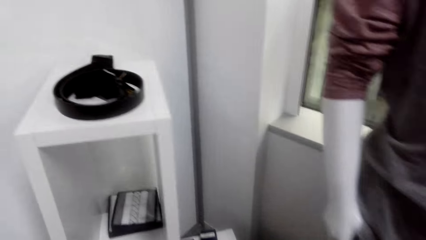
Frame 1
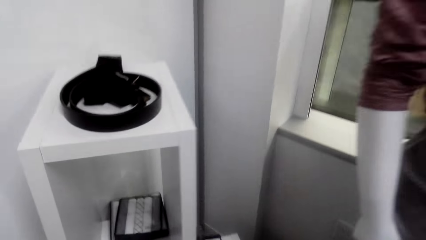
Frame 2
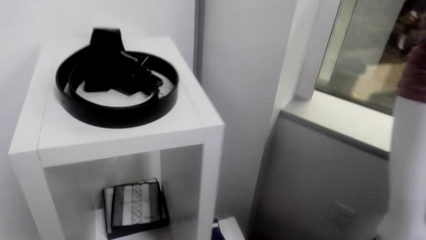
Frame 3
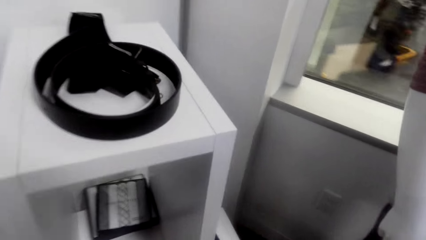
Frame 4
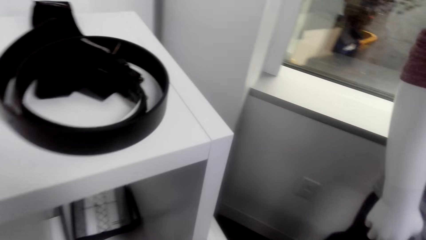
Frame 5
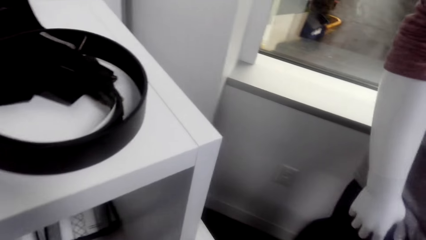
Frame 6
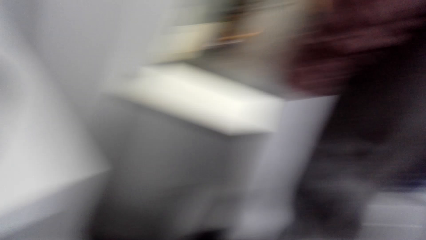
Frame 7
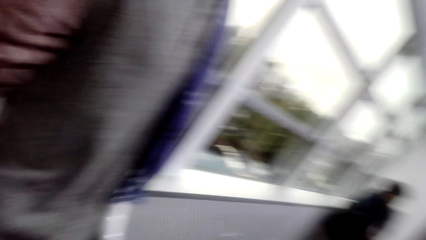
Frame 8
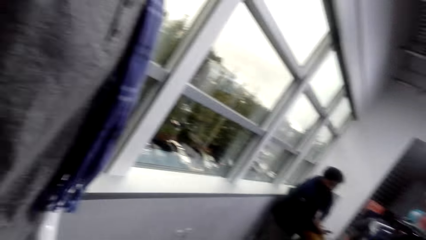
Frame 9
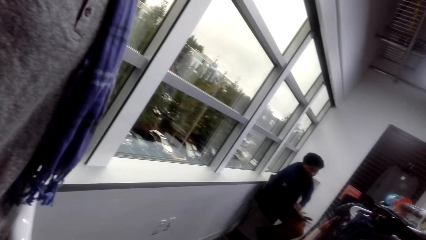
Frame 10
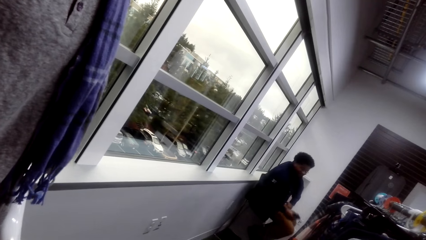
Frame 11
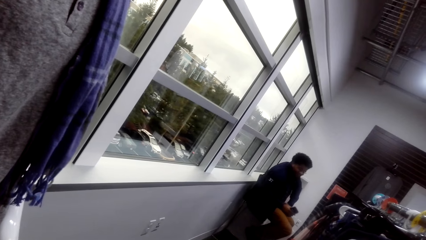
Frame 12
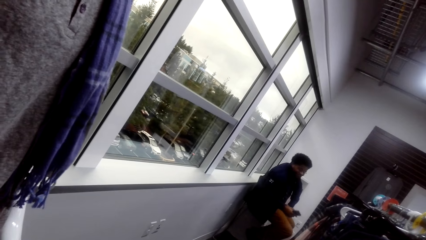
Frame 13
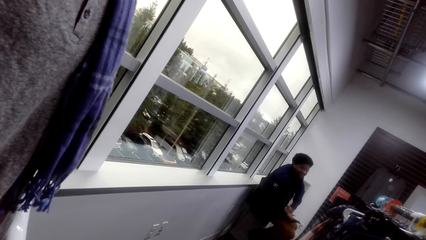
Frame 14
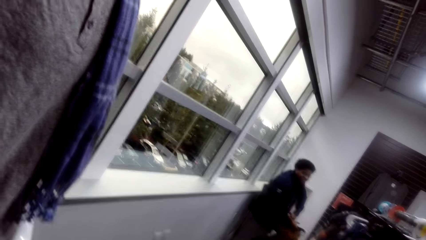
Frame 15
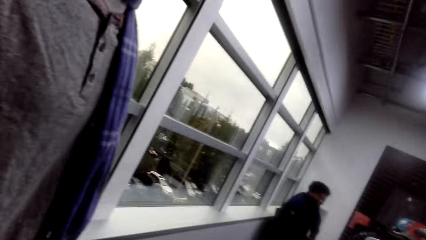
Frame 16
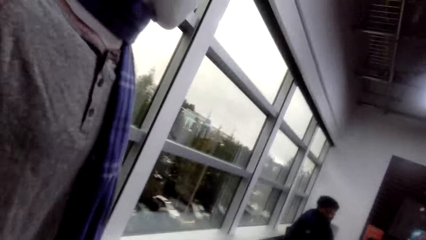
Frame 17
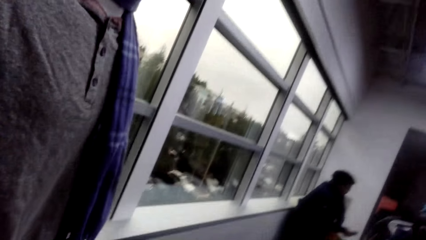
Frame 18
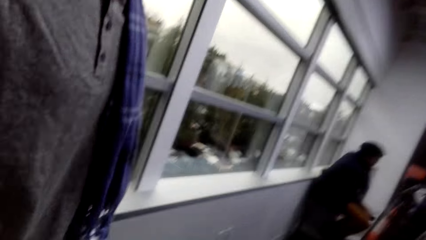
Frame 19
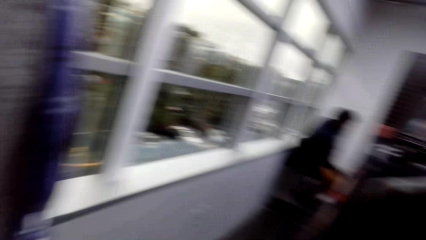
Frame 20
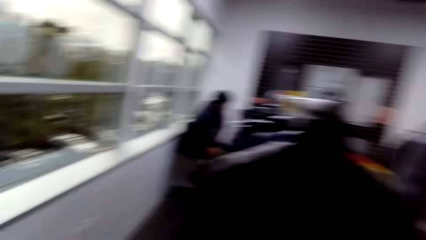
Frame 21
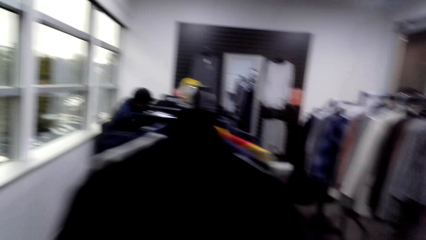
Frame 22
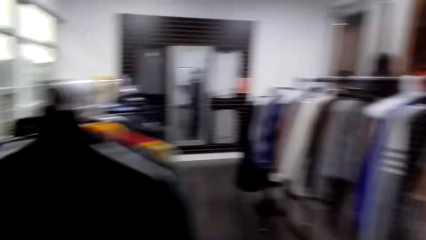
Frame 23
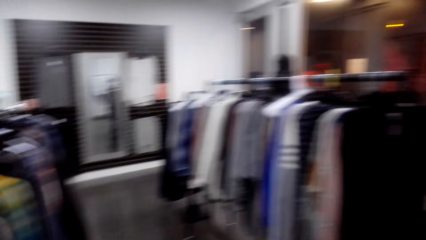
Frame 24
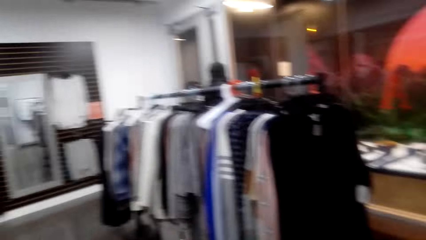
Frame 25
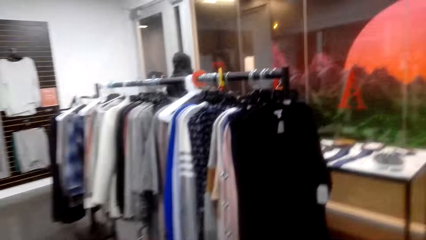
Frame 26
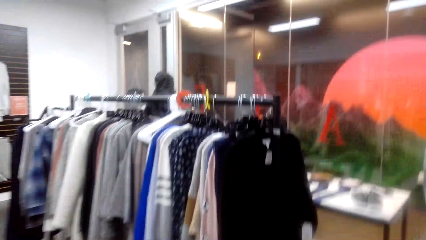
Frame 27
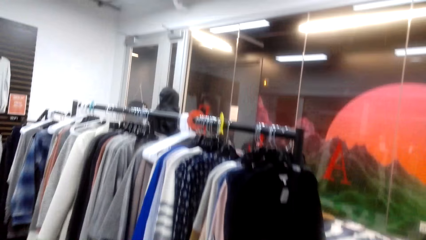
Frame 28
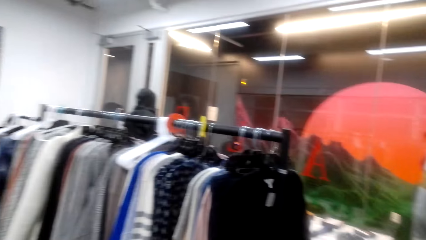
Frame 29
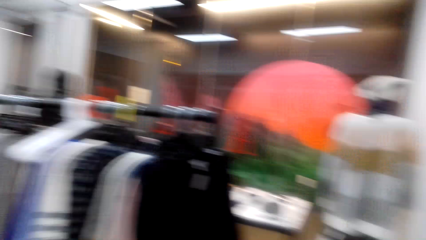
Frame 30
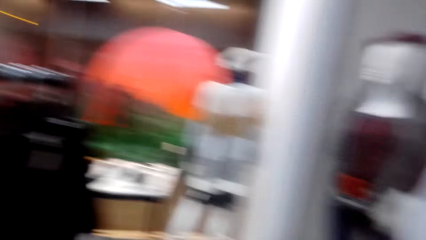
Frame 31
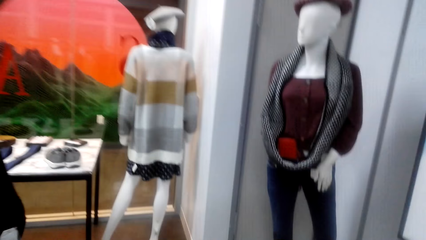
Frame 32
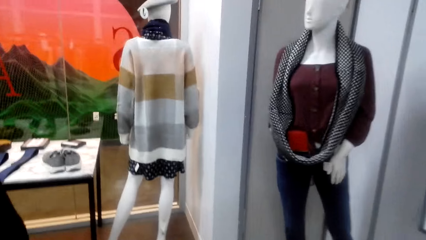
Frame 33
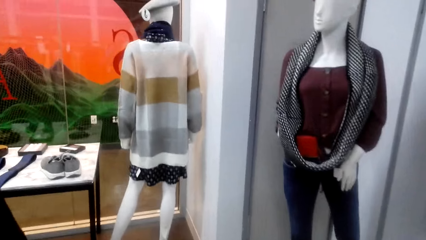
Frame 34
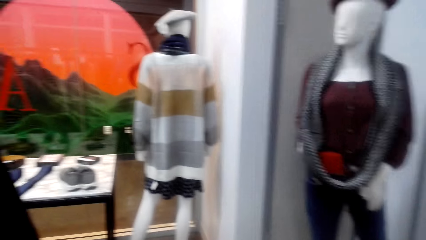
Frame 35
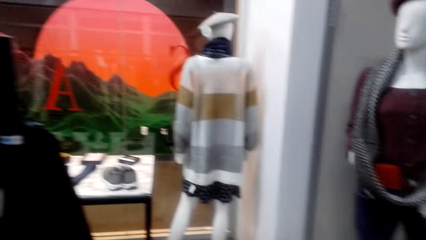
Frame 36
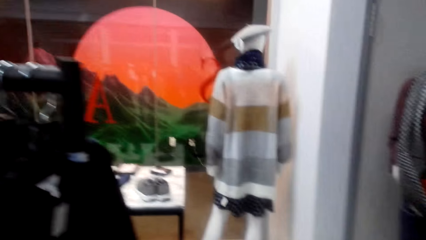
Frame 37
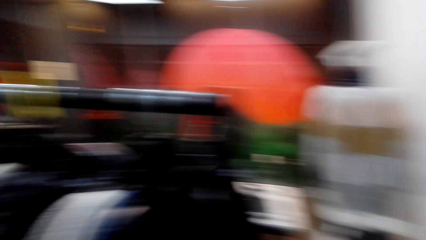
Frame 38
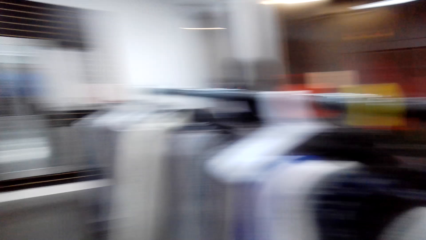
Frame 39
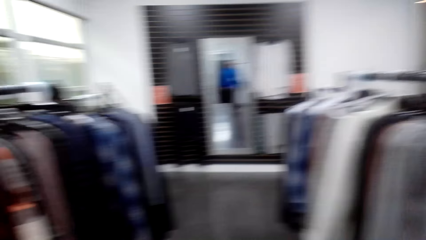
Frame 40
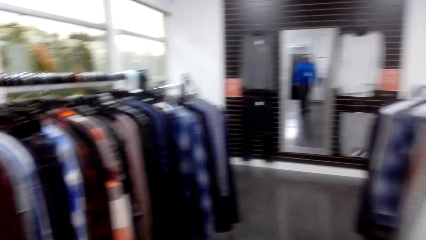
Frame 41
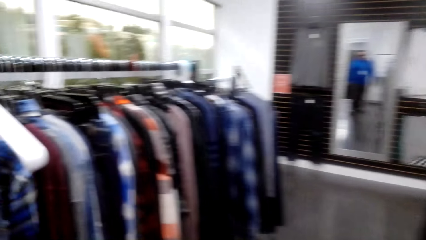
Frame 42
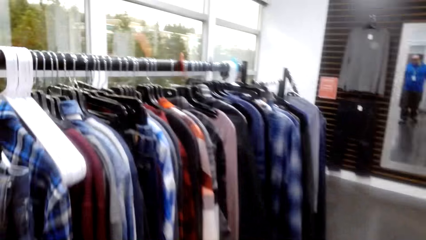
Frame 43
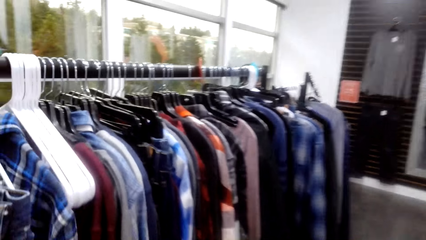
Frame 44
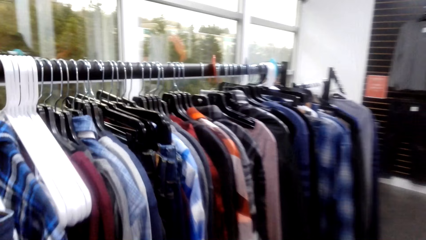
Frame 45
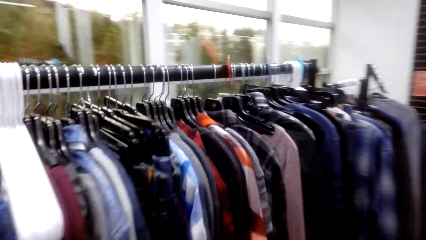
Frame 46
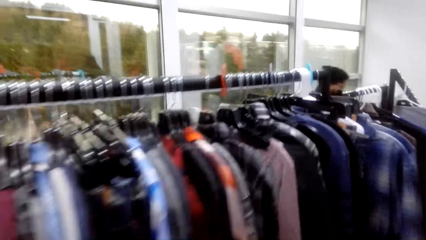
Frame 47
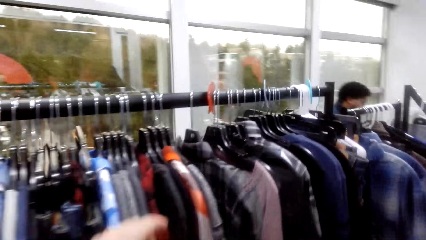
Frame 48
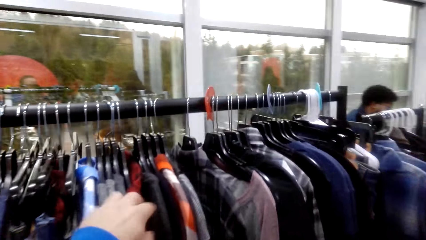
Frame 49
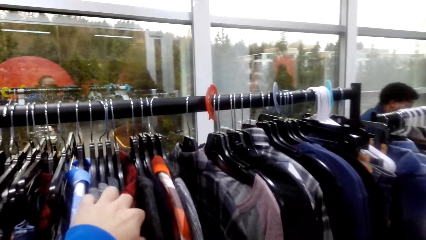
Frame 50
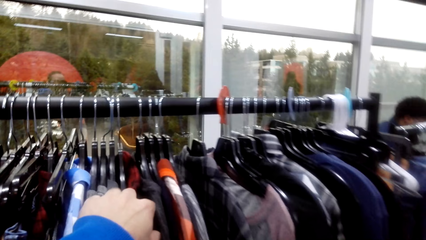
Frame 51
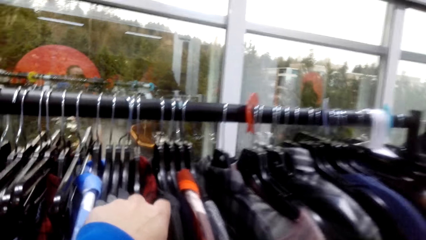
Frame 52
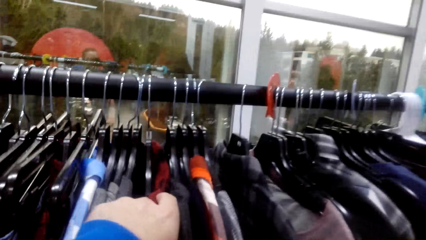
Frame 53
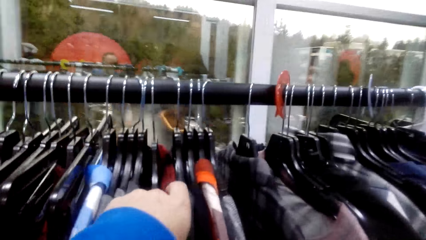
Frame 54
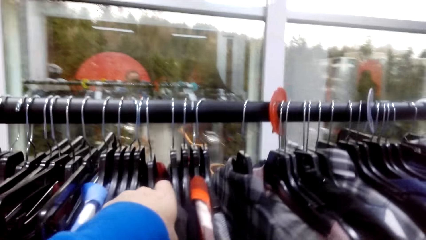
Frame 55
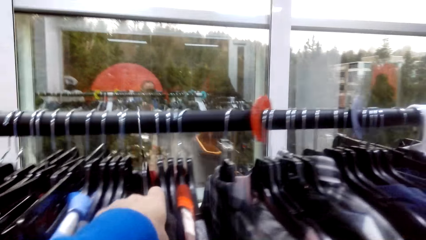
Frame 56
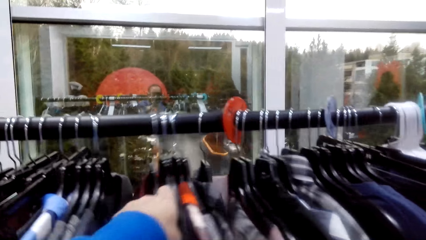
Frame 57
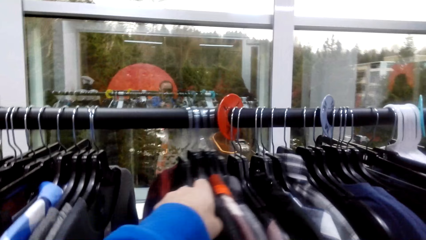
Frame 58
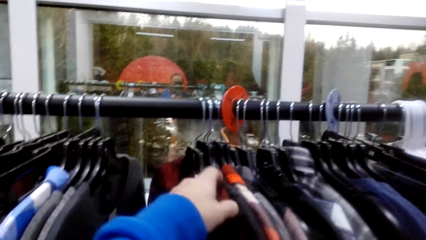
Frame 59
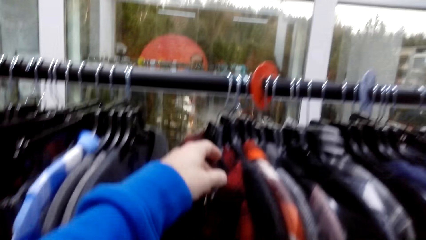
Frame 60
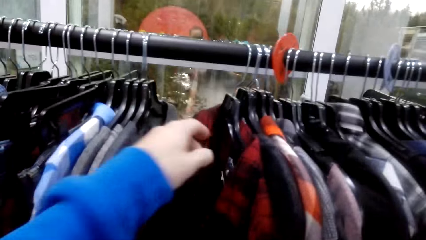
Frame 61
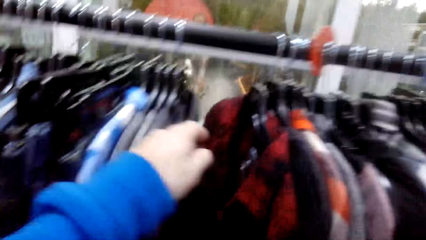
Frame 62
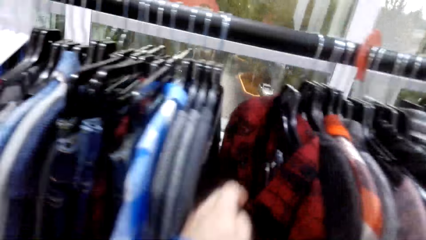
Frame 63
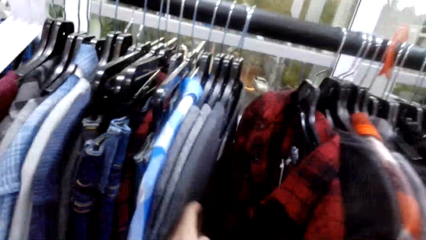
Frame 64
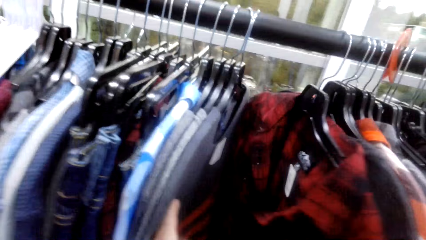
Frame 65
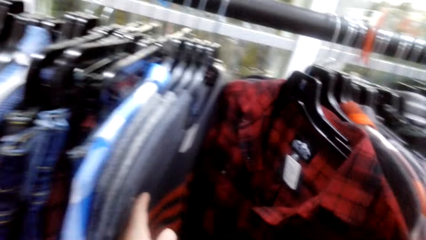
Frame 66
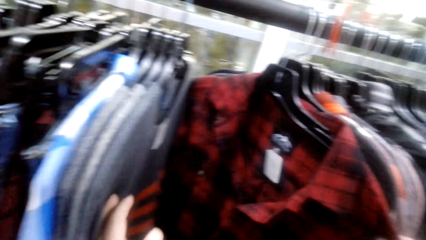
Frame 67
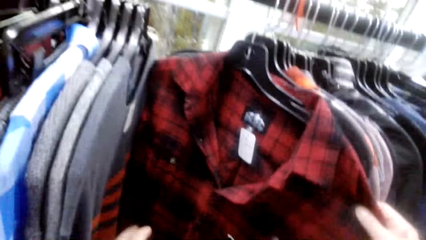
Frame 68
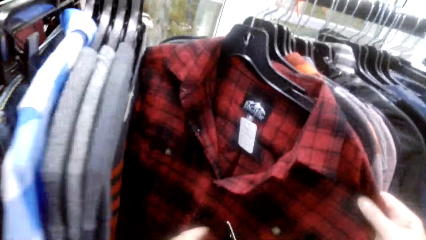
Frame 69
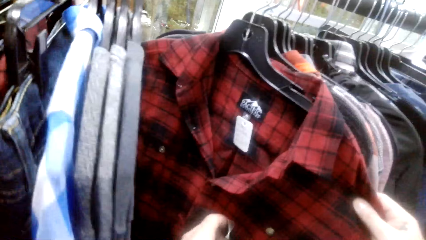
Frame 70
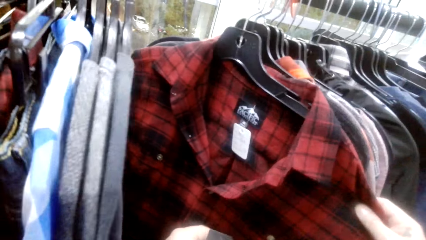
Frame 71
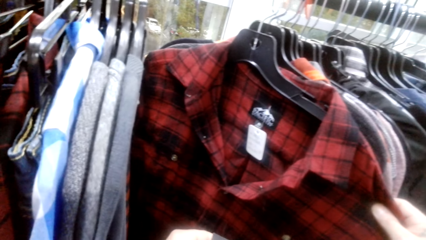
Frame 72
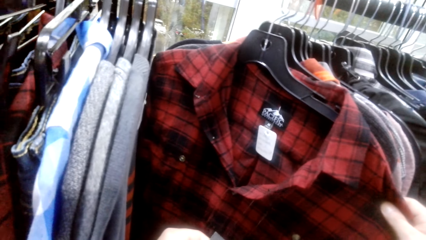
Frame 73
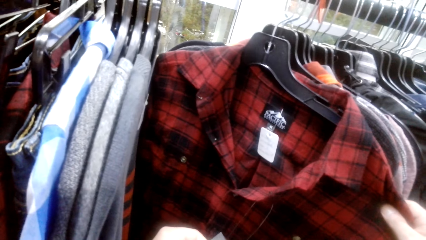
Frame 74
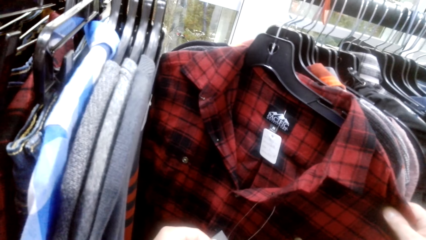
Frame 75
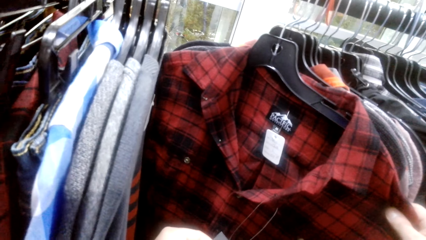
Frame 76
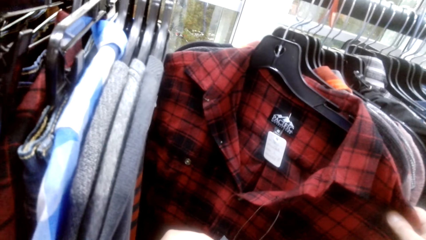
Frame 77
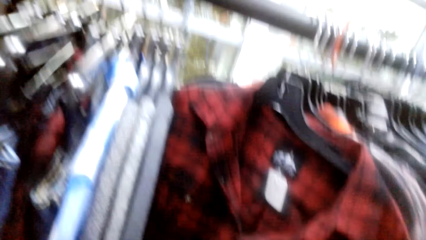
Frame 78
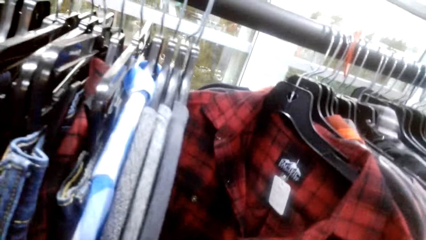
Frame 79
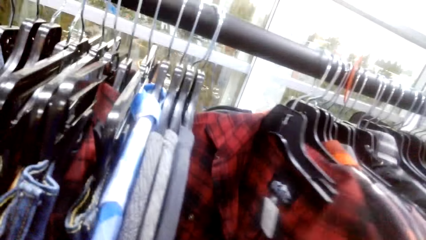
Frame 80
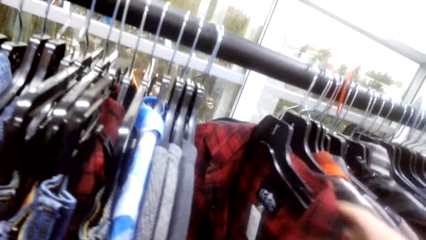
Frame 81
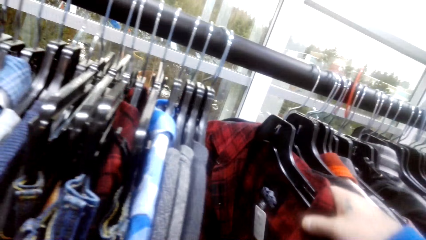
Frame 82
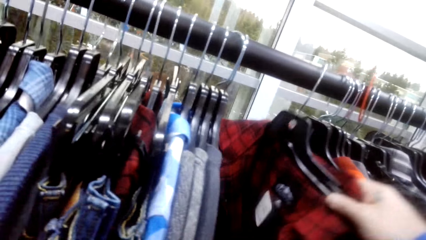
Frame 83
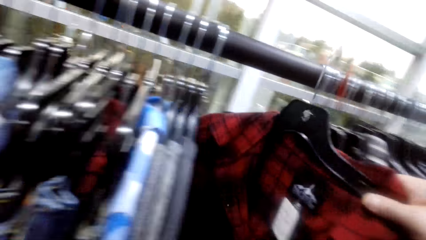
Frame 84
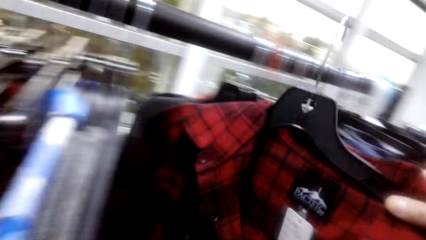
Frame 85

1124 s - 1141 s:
The camera wearer walks around. They look around. They touch a cloth. They select through the hanged clothes.
